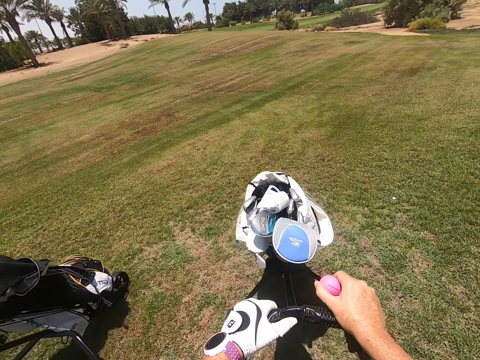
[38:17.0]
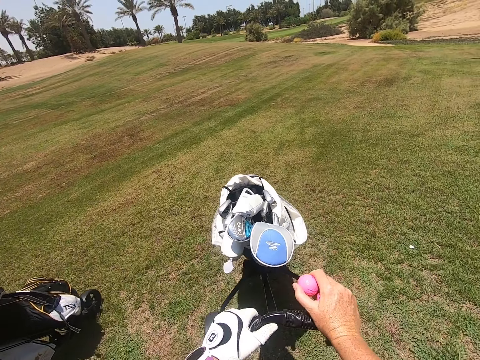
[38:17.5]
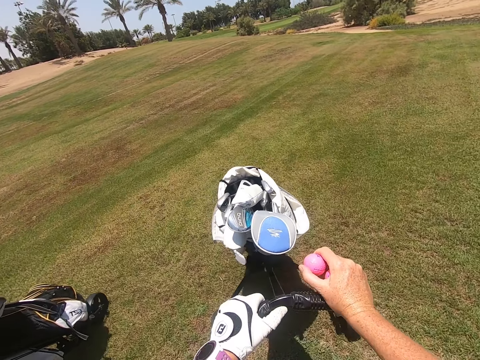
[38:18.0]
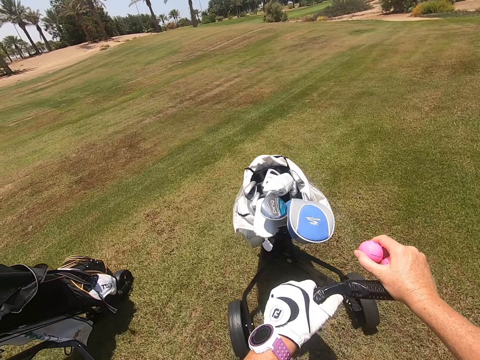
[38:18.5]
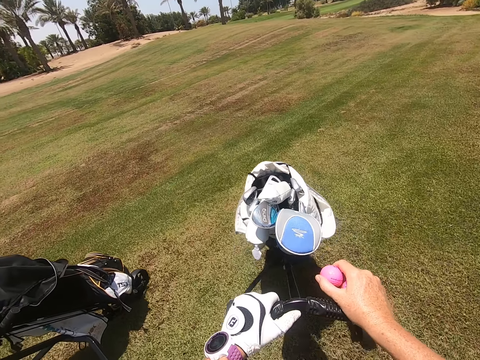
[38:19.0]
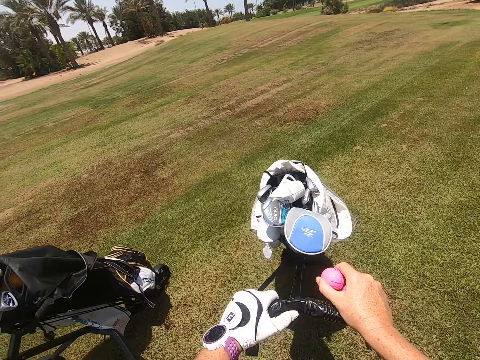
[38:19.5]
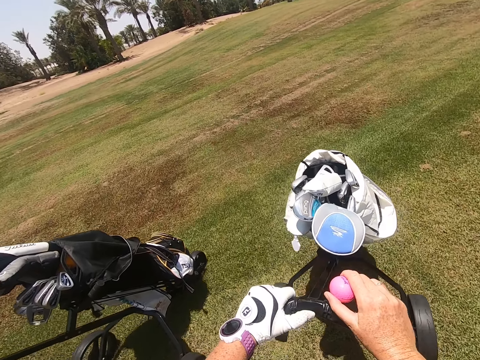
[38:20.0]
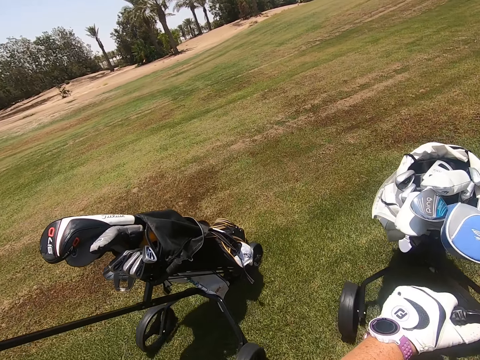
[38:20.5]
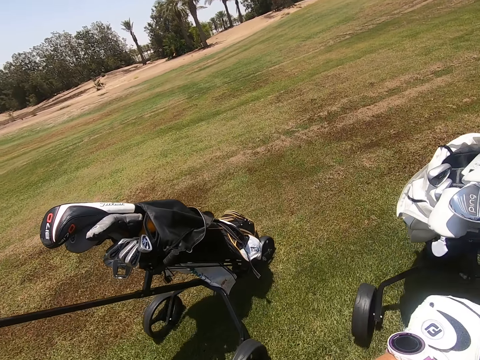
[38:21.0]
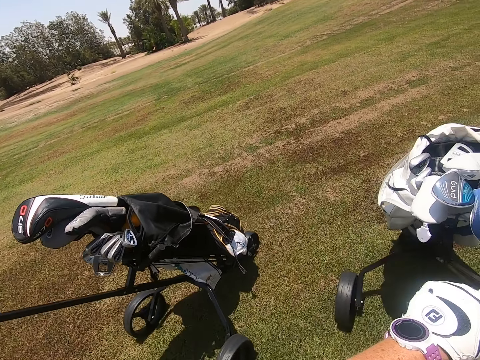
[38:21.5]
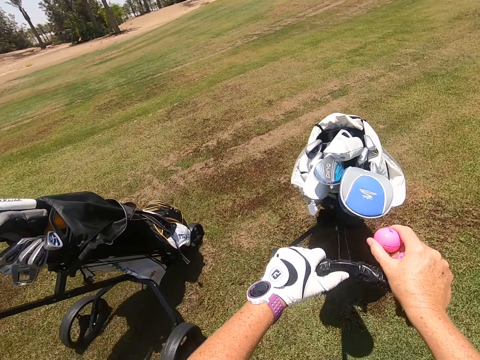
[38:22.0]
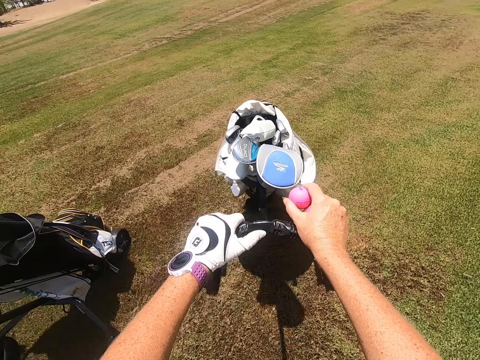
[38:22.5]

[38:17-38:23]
The camera wearer moves a golf trolley on the field.

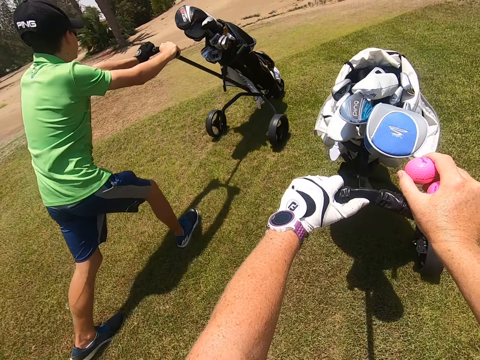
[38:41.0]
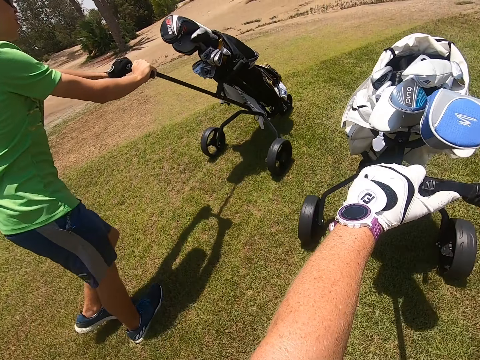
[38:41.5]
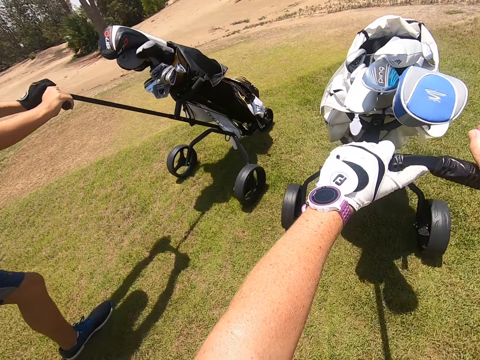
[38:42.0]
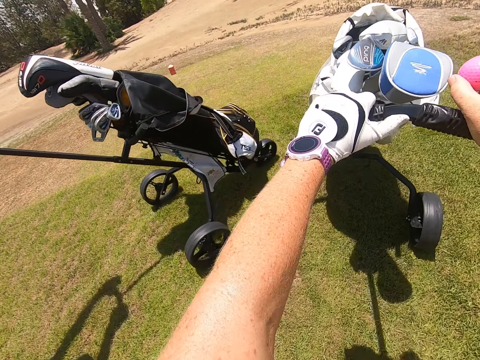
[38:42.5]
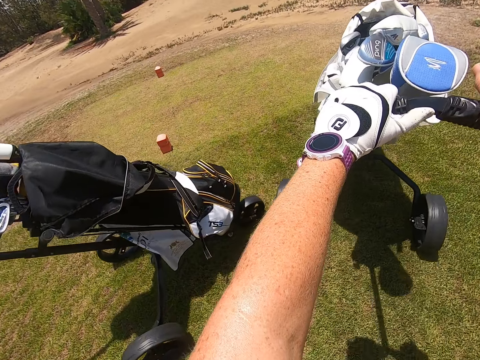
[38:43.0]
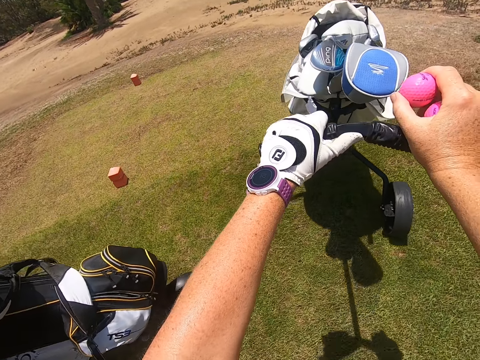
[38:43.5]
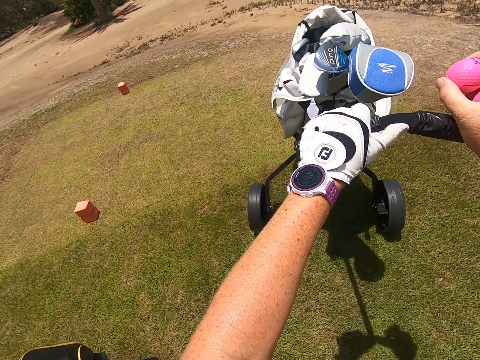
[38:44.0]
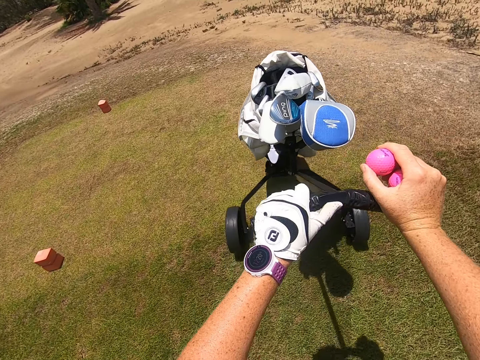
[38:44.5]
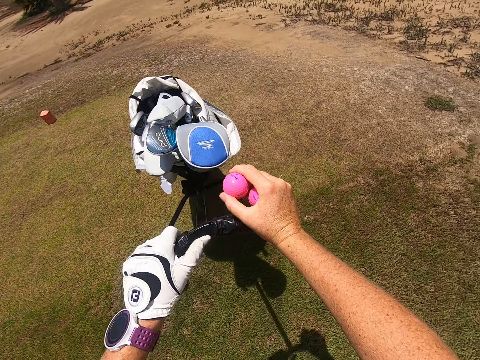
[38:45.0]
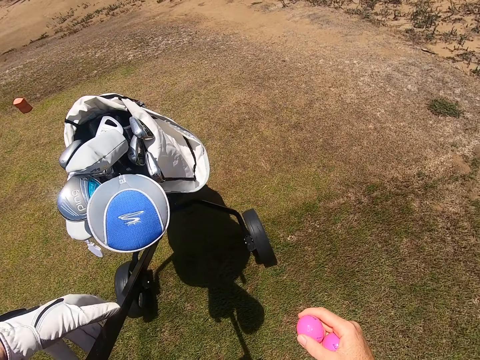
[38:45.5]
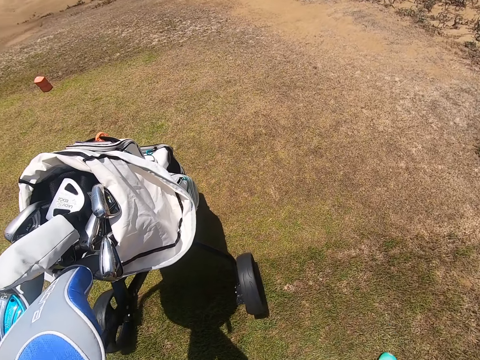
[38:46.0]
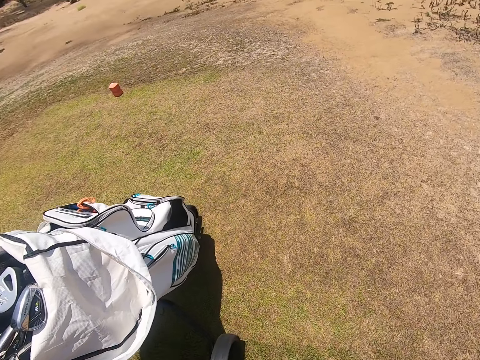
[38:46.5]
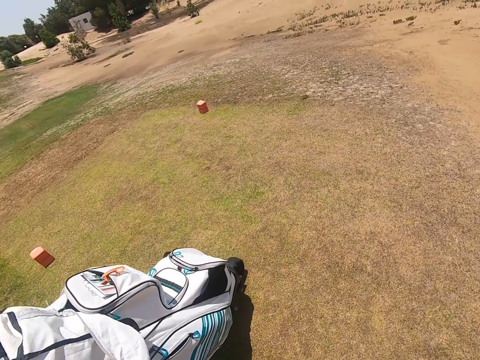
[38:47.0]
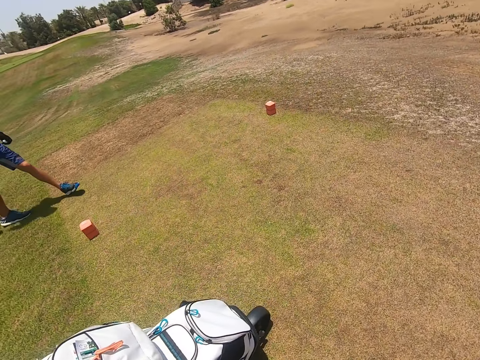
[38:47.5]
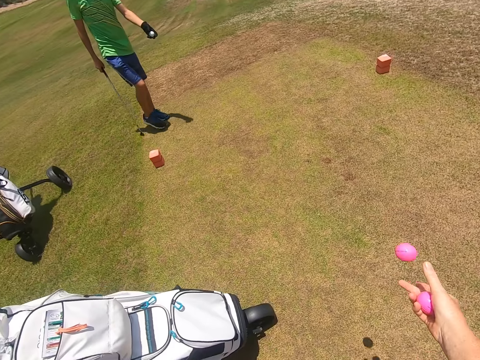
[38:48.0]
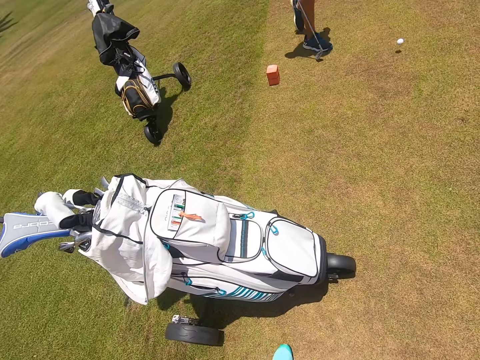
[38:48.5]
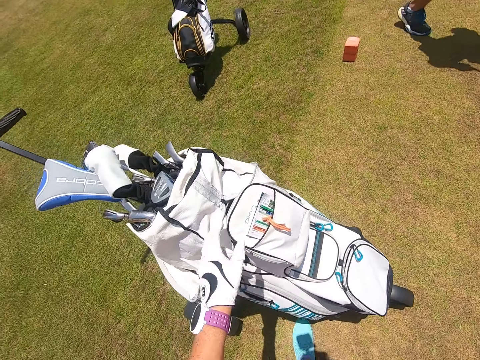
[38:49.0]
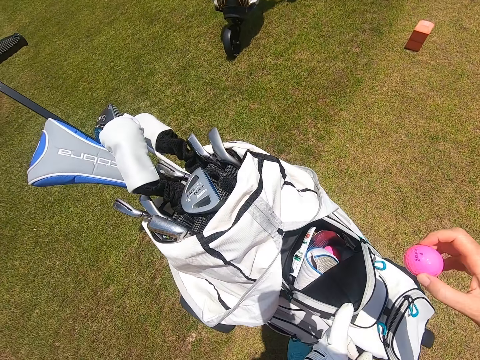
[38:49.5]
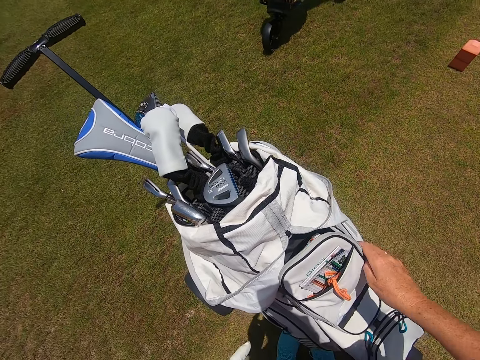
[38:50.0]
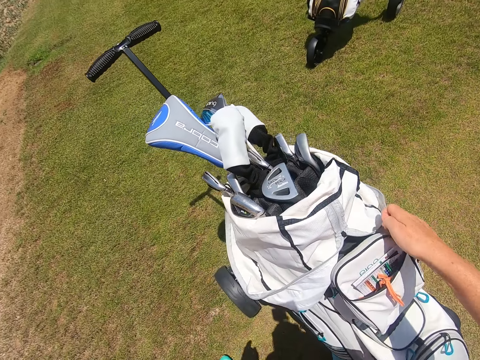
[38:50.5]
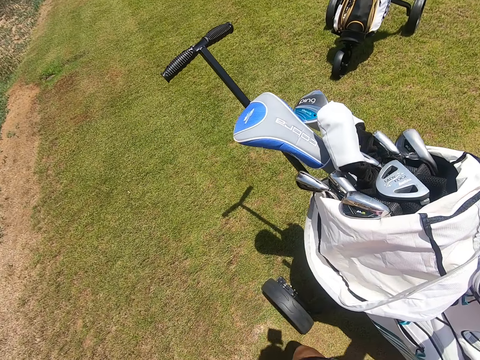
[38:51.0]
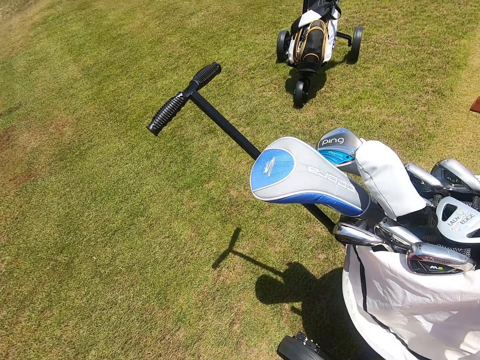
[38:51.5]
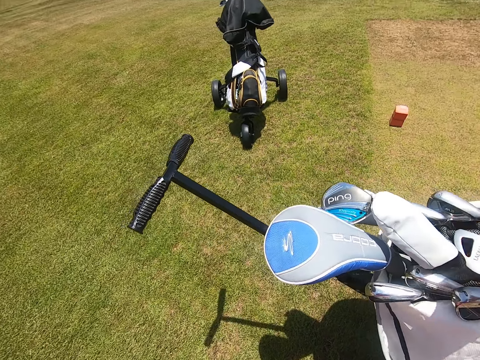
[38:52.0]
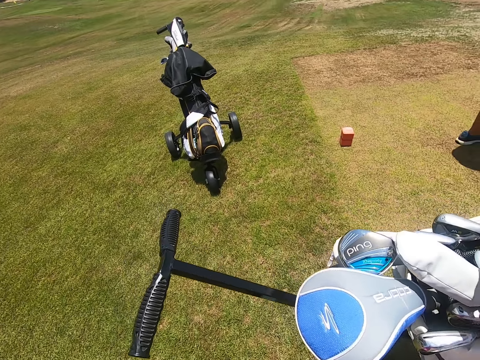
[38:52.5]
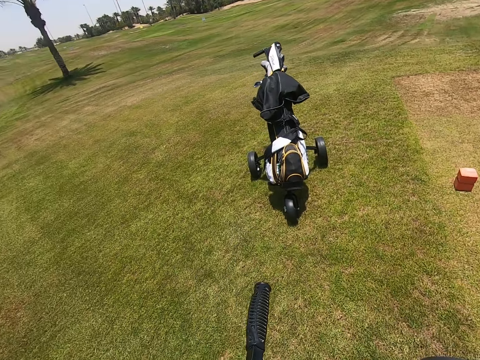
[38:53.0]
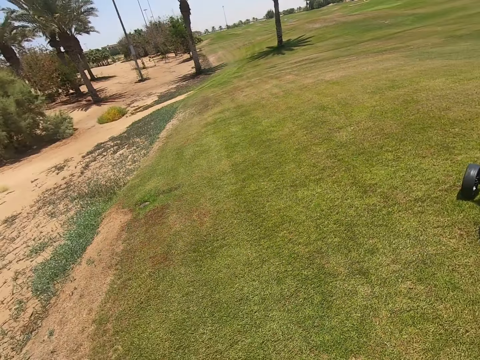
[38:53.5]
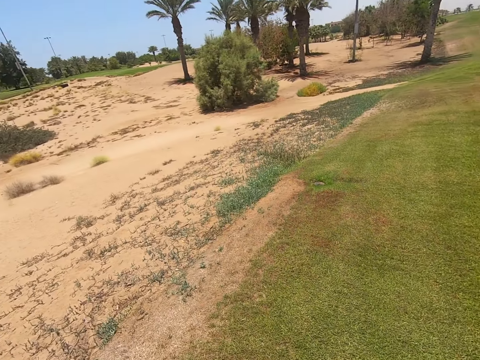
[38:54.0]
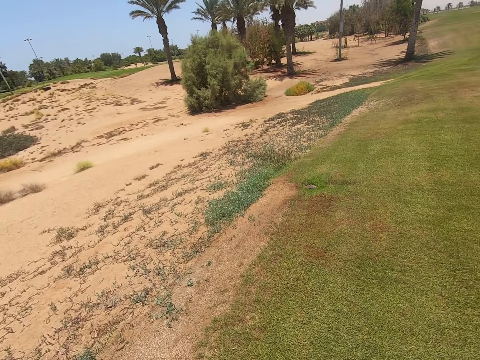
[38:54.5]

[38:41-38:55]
A person stops a golf trolley. The camera wearer moves a golf trolley on the field. They walk. They stop the golf trolley and throw golf on the golf field. The person walks on the field. The camera wearer touches a golf bag, puts golf in the golf bag and closes the golf bag.

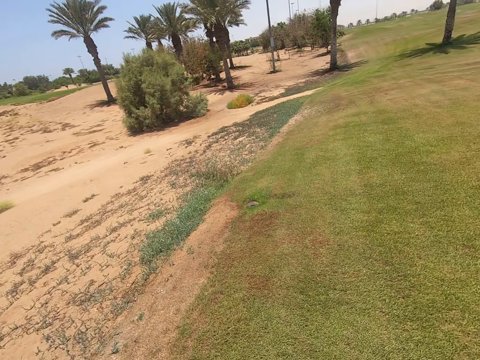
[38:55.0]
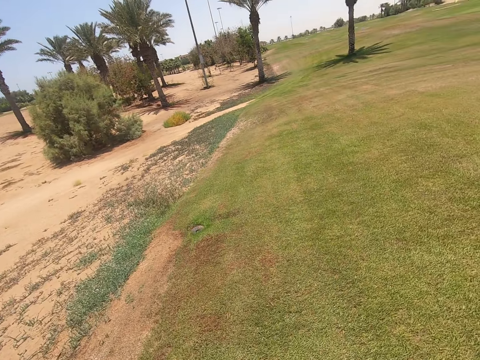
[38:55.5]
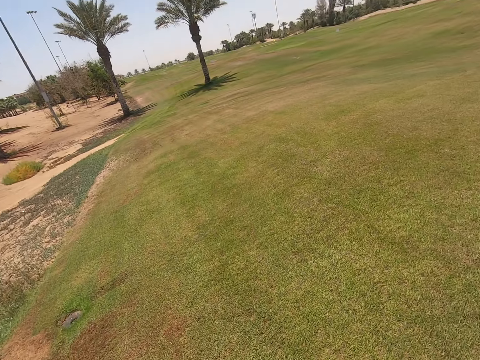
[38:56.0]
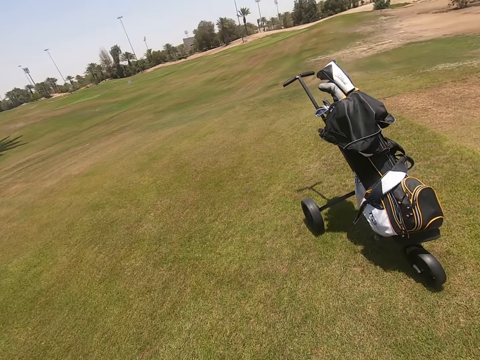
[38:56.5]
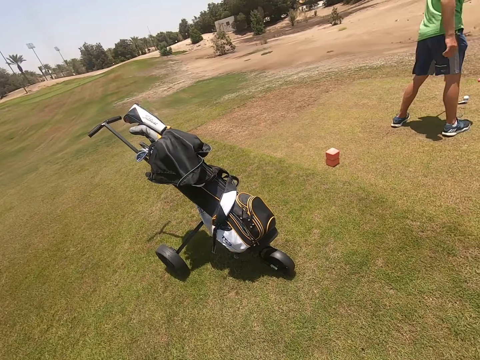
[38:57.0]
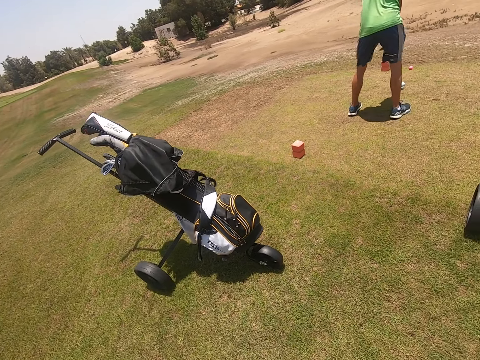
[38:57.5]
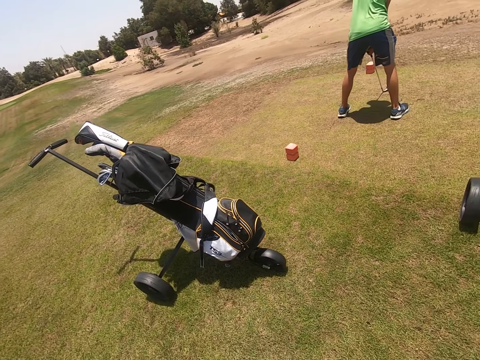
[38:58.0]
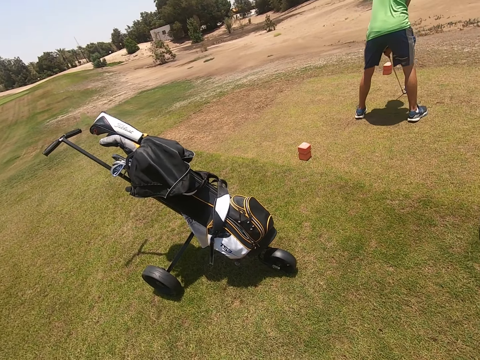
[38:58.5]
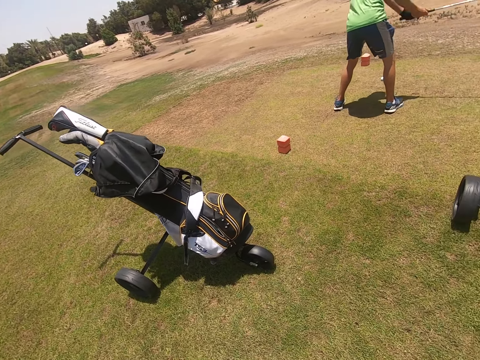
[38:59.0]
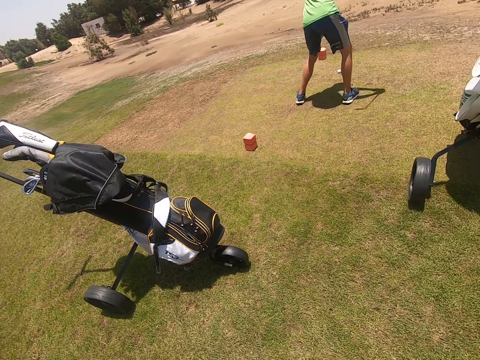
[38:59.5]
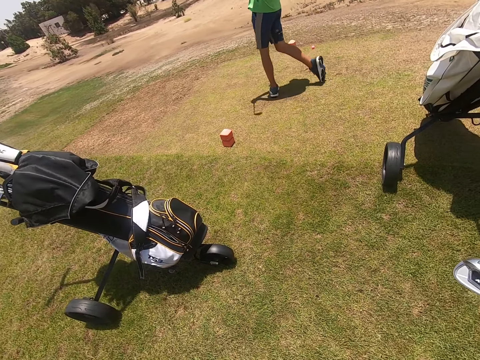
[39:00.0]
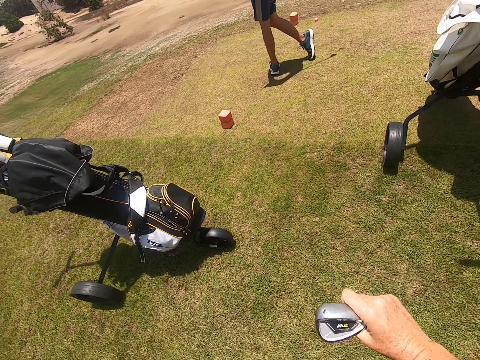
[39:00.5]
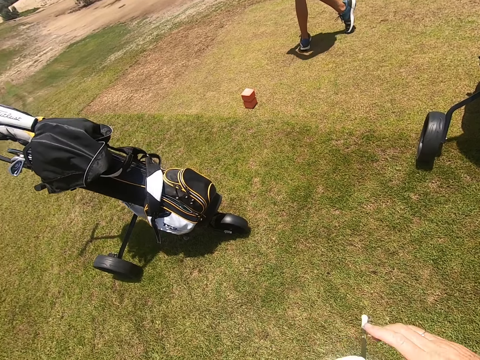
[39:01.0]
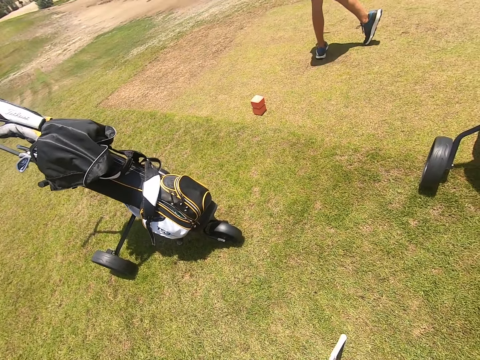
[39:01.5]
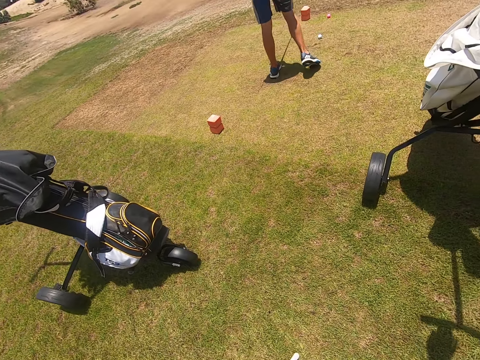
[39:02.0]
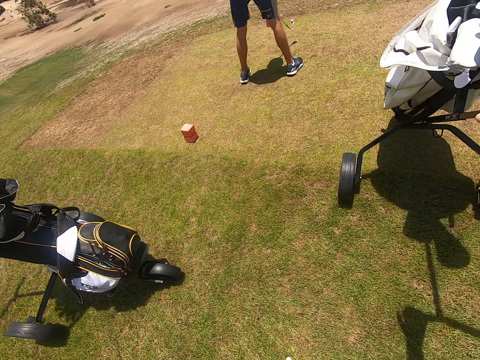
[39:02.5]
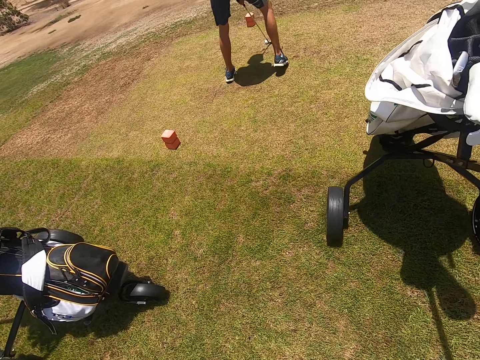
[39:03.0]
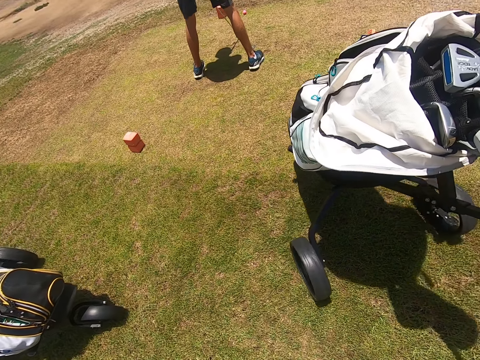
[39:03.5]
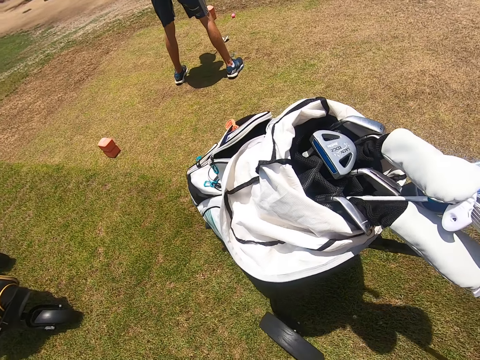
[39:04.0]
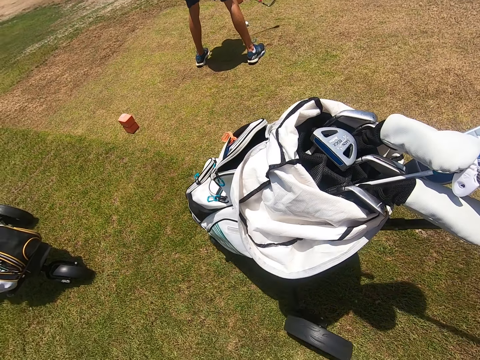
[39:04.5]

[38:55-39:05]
A person plays golf on the field. The camera wearer pulls a golf cart.
